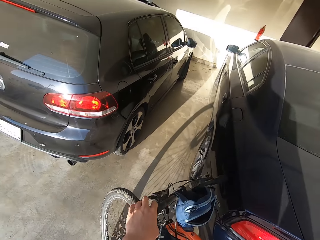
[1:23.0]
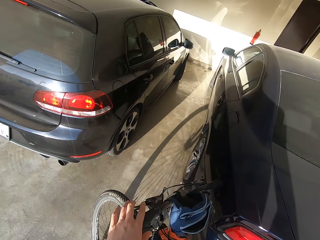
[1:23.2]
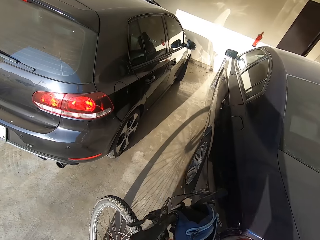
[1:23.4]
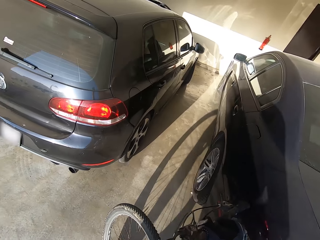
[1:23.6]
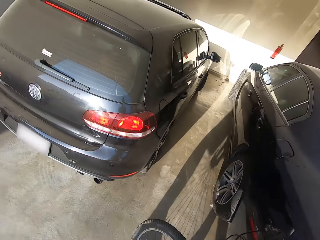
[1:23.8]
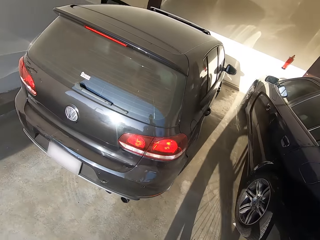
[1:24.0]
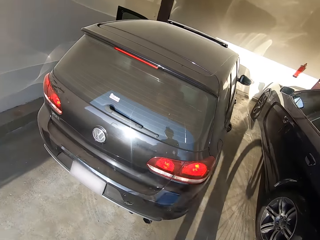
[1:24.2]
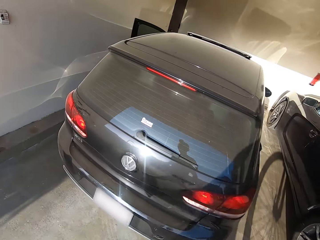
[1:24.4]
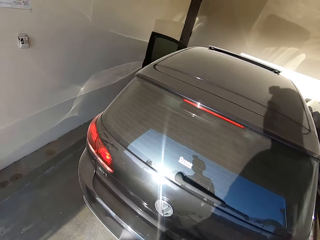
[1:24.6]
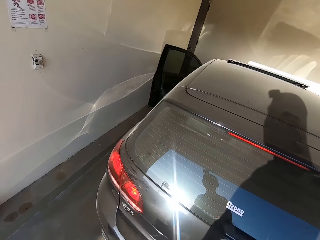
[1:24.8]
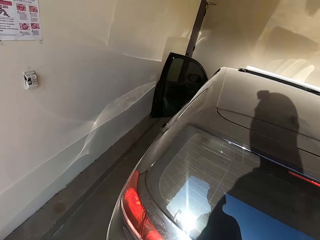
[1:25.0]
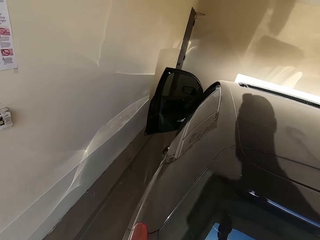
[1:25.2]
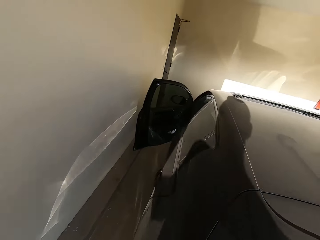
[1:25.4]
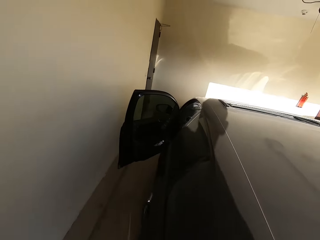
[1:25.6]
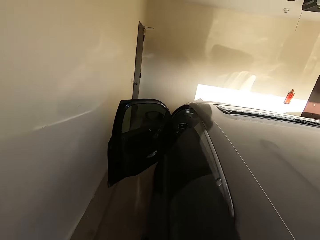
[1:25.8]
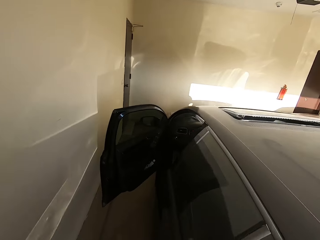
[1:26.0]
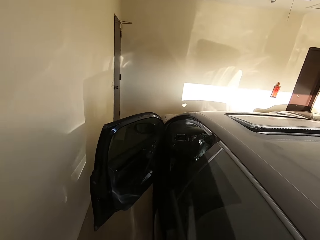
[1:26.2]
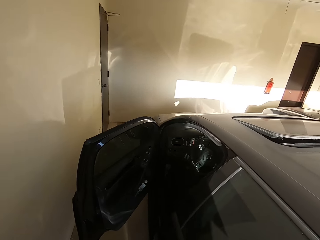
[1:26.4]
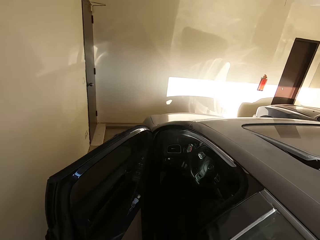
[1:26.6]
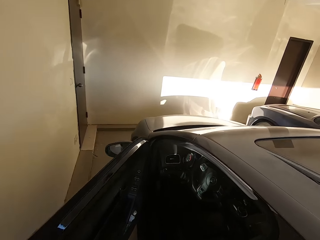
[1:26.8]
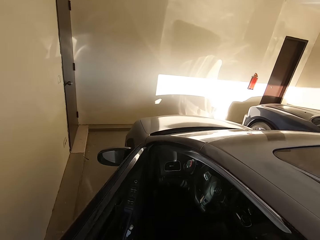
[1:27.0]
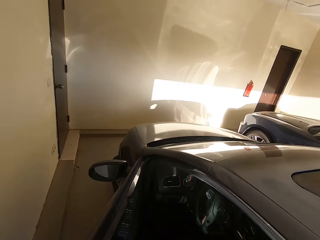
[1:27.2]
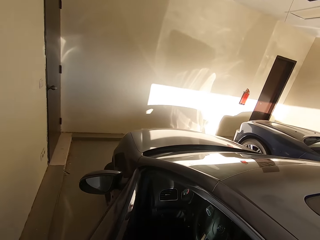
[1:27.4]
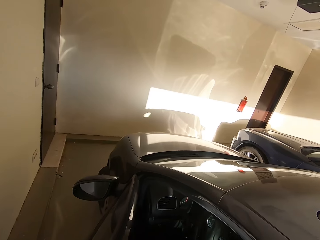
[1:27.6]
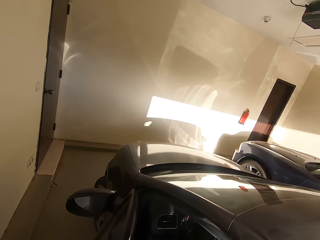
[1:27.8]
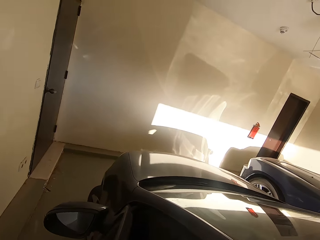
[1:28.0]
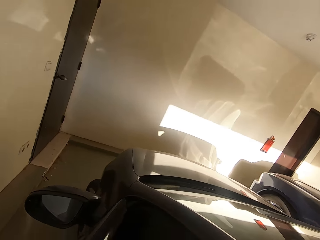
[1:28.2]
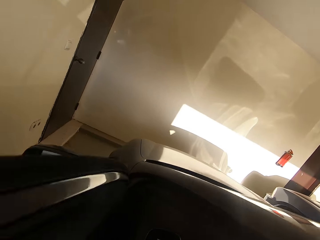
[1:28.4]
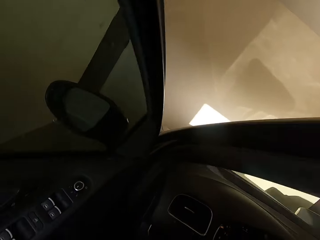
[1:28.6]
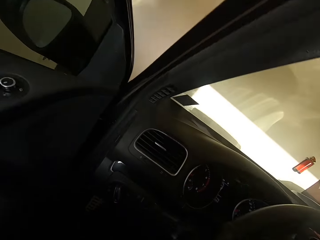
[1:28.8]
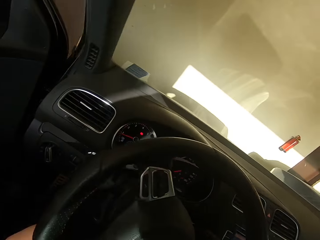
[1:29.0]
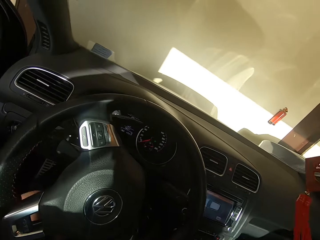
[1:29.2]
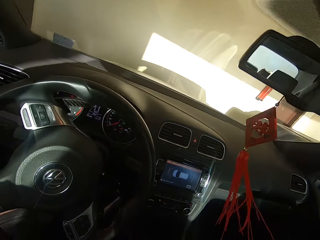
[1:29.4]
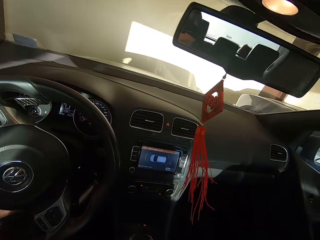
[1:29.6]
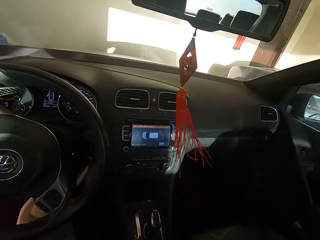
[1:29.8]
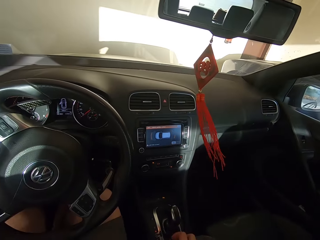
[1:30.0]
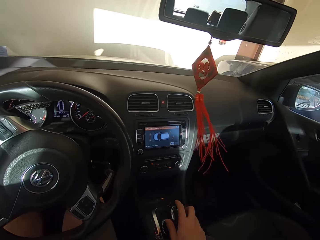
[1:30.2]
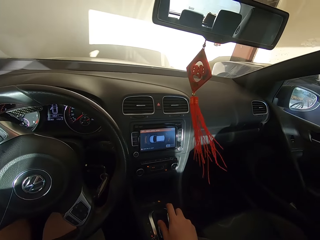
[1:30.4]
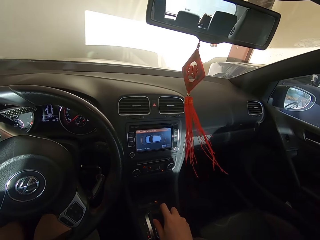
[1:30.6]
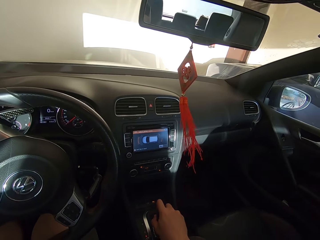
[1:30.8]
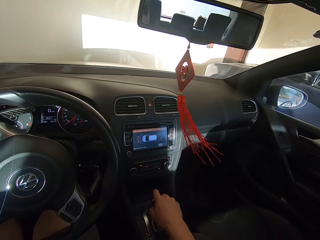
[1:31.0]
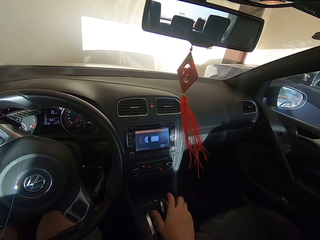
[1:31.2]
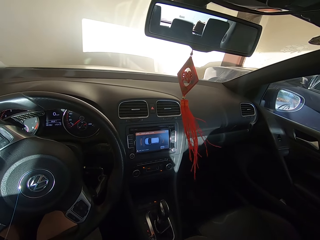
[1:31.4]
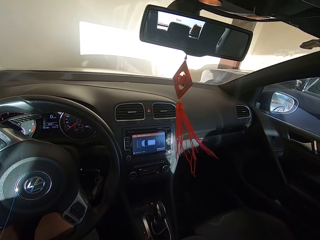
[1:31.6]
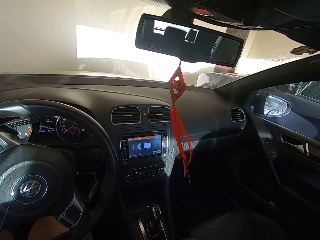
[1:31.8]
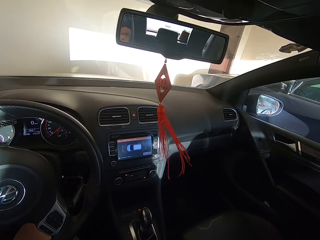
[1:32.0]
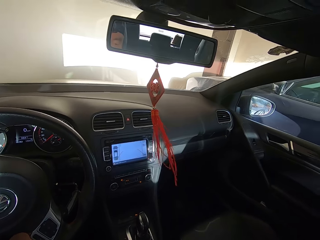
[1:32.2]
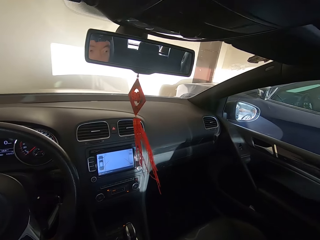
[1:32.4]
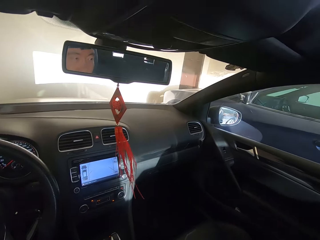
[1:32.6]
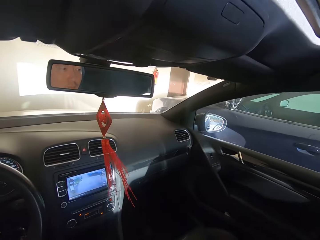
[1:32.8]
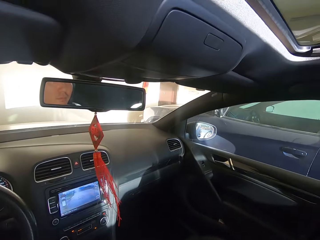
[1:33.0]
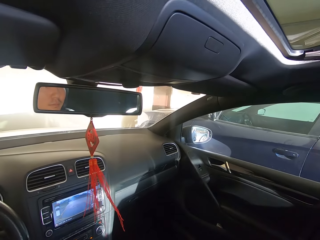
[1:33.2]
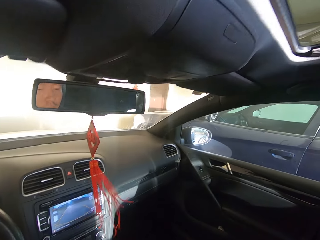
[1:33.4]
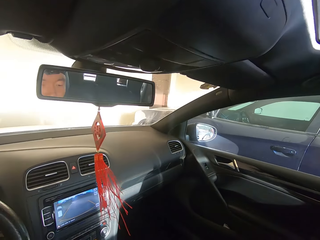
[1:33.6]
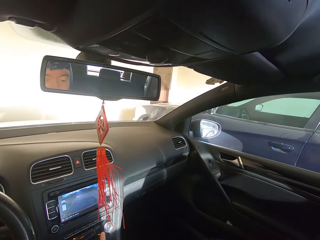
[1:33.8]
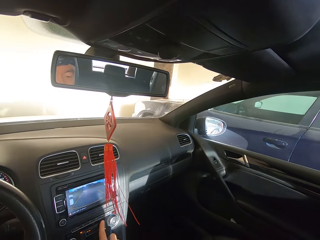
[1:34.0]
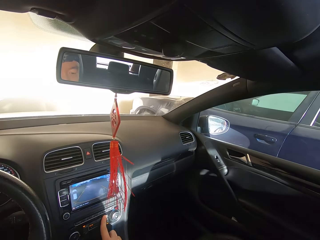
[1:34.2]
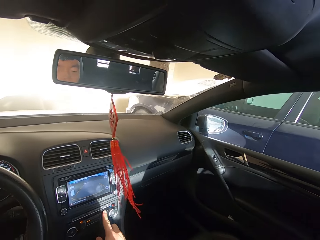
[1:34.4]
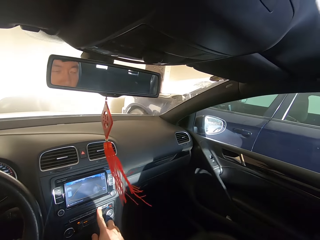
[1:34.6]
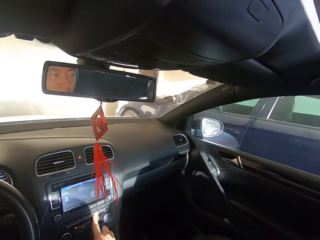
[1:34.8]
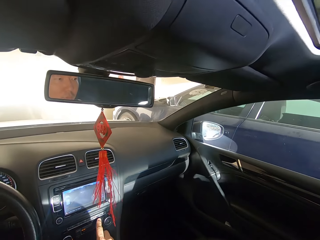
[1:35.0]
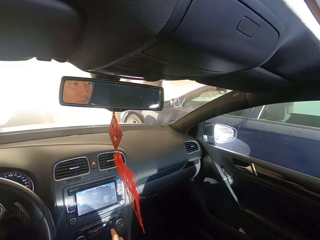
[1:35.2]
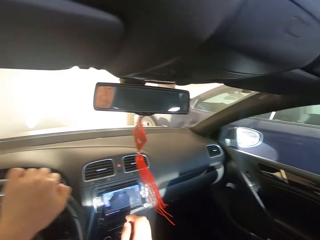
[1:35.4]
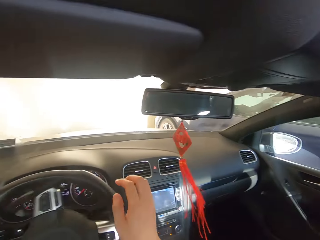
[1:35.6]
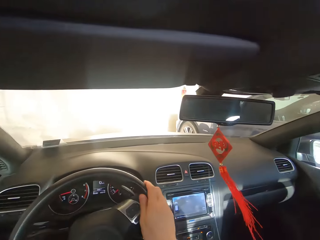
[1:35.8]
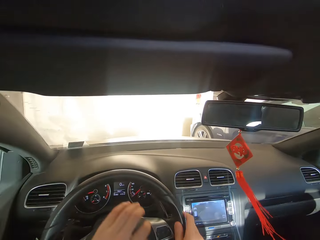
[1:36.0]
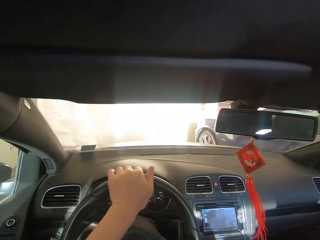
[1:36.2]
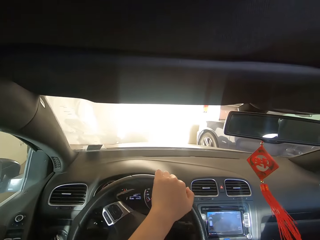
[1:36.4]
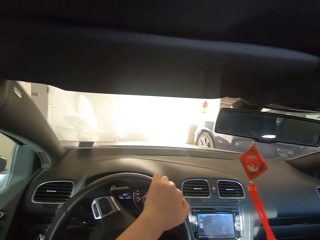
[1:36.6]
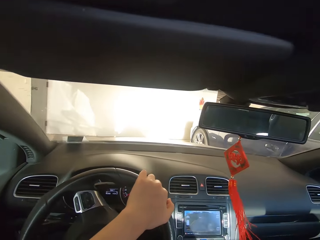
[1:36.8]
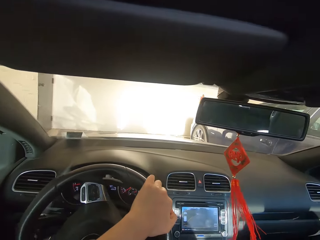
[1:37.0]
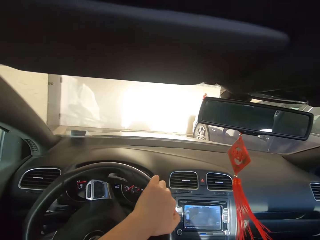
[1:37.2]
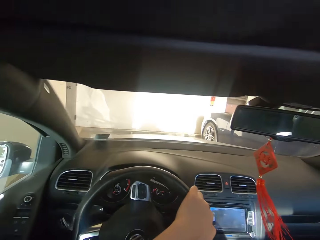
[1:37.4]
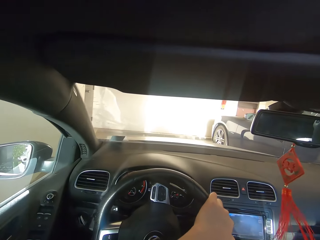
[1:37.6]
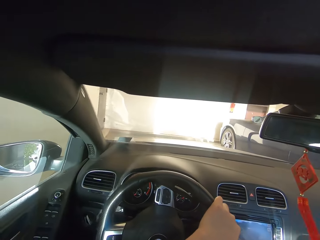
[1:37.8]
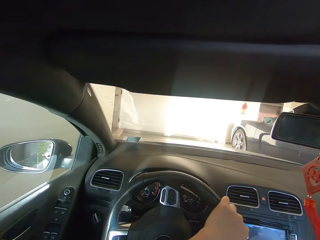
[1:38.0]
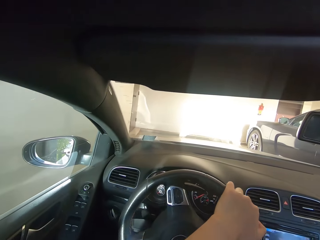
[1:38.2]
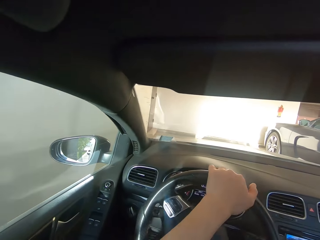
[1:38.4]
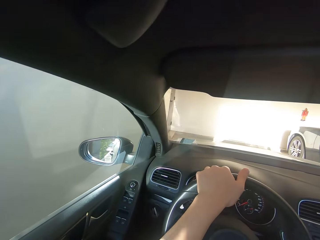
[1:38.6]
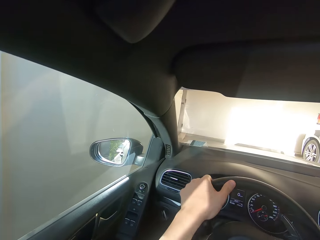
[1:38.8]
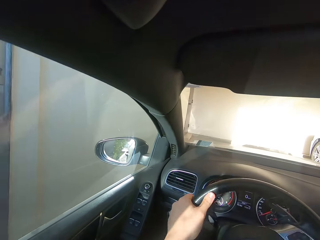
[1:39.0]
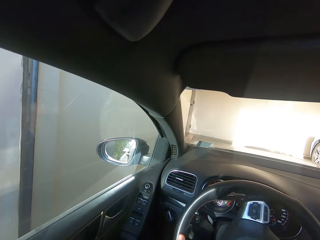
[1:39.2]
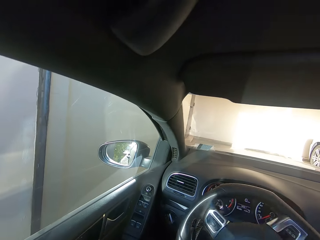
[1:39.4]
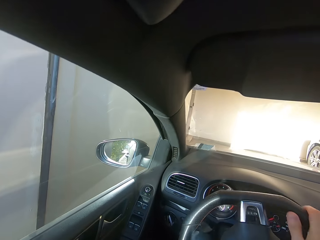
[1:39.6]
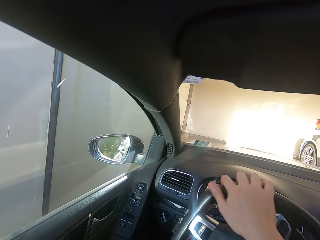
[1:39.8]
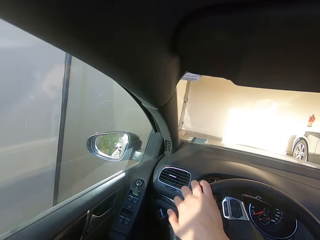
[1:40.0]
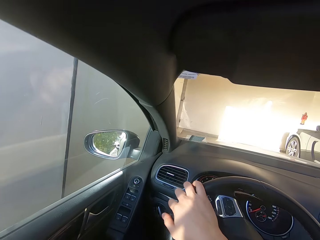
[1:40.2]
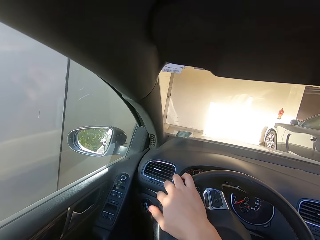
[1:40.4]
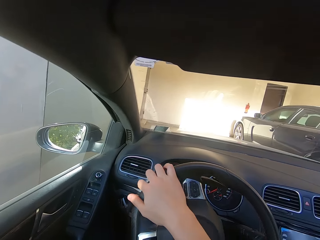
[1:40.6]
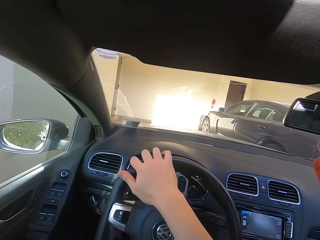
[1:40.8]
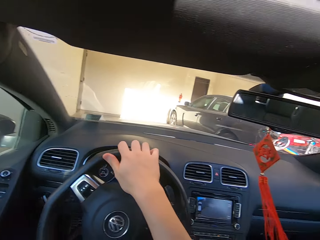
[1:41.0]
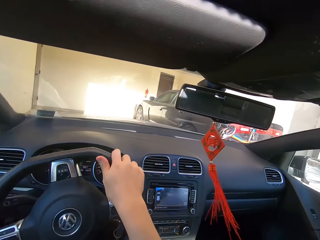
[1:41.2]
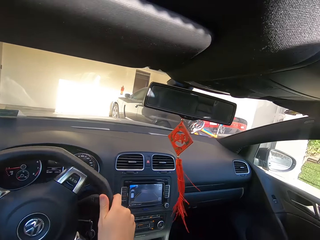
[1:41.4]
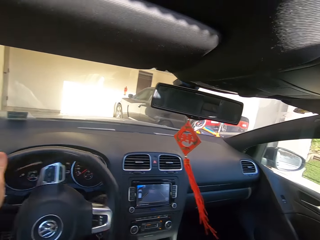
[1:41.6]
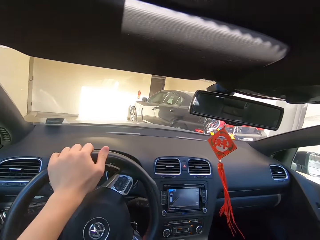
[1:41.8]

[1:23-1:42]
The camera wearer walks around. They get inside the car. They drive the car in reverse.

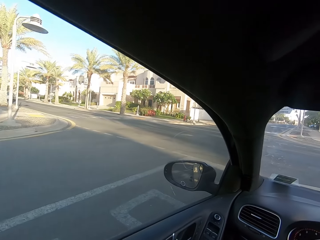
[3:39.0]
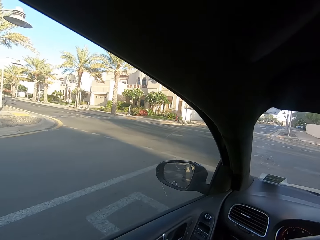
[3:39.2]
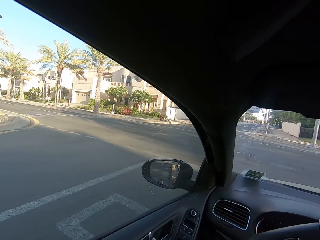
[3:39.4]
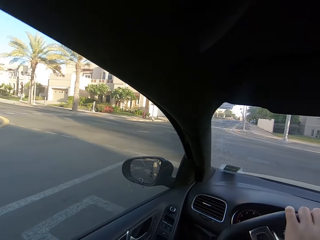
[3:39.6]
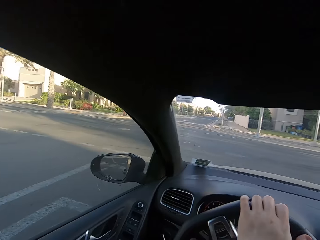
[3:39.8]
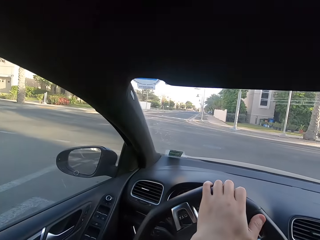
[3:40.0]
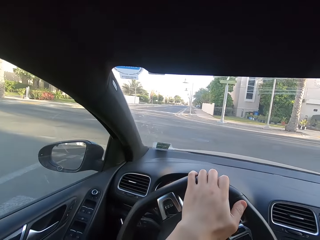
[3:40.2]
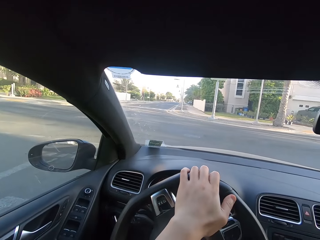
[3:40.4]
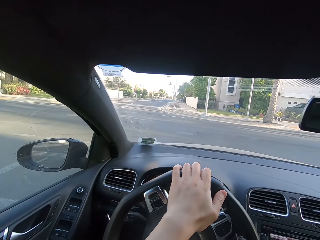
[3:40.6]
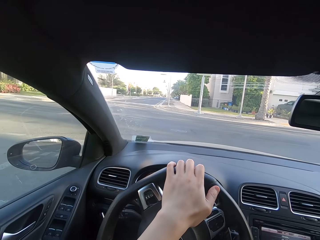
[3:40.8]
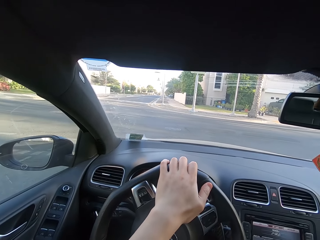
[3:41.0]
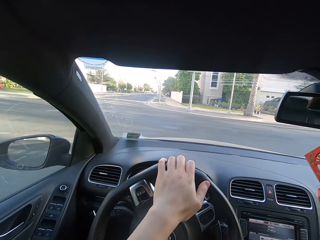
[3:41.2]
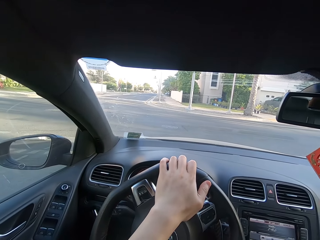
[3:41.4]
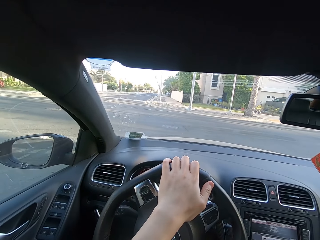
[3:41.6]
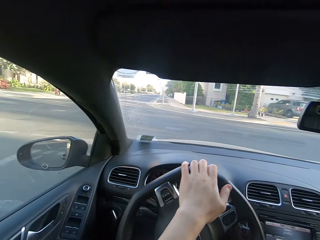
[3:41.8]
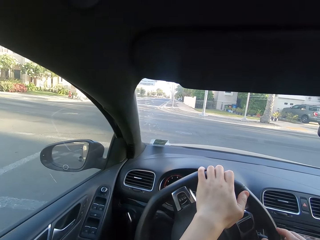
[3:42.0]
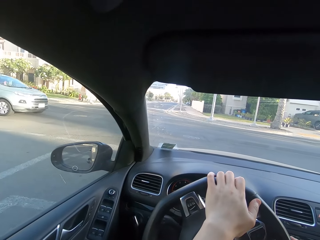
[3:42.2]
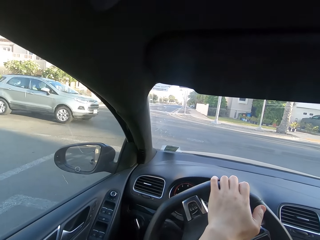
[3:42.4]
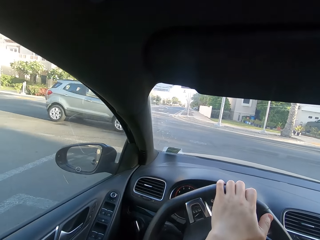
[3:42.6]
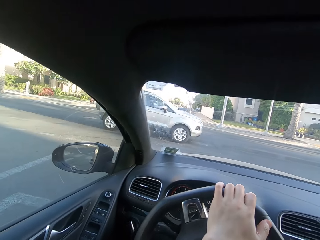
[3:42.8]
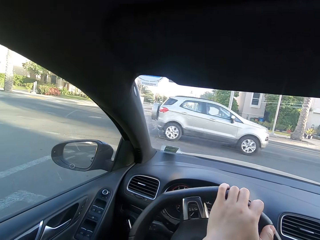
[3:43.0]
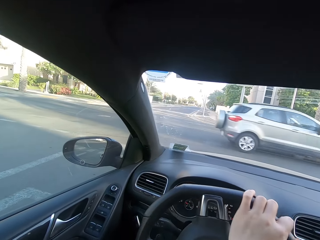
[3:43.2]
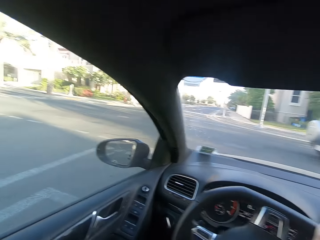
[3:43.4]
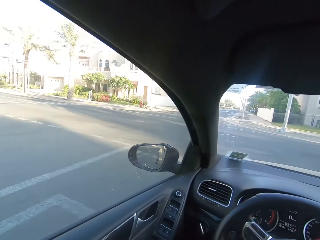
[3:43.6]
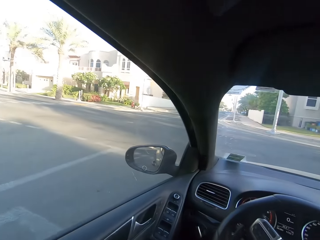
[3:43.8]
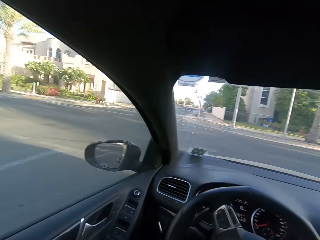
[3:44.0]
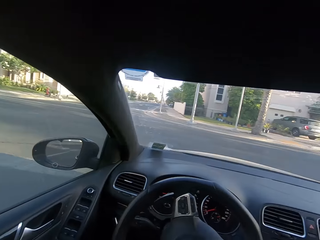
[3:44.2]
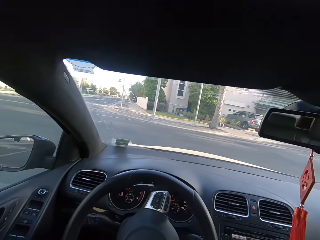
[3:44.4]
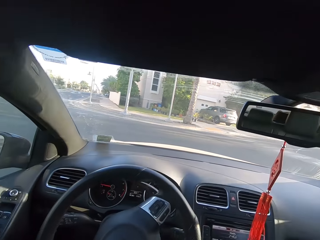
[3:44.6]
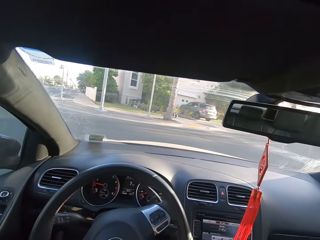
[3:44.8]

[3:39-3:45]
The camera wearer stops the car.
